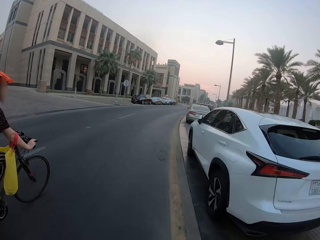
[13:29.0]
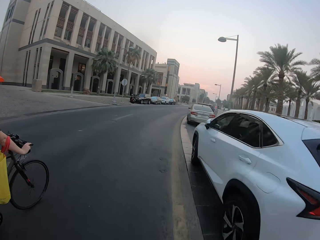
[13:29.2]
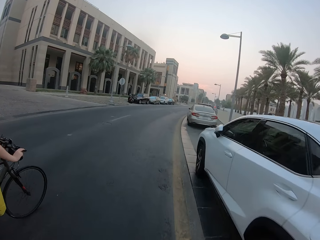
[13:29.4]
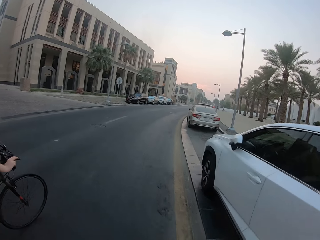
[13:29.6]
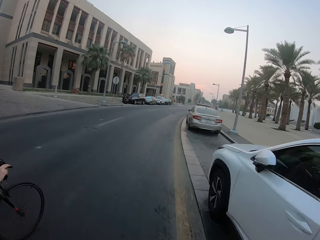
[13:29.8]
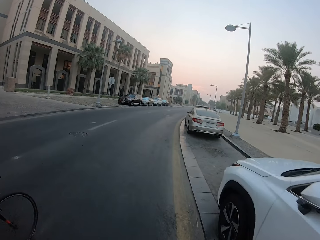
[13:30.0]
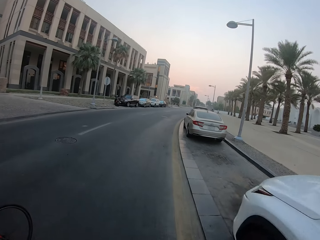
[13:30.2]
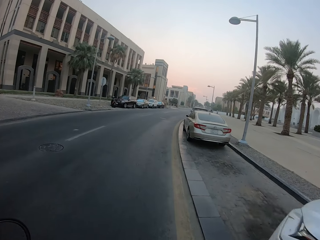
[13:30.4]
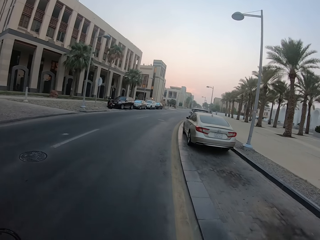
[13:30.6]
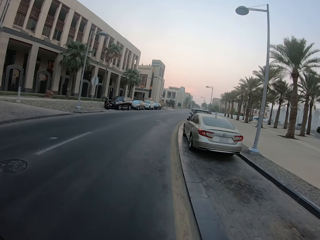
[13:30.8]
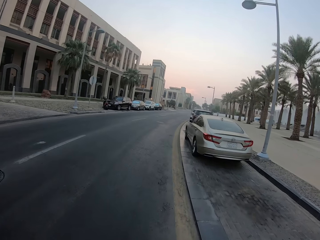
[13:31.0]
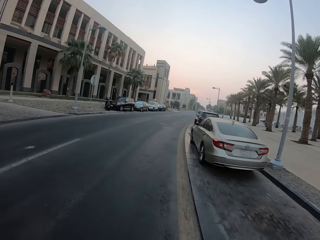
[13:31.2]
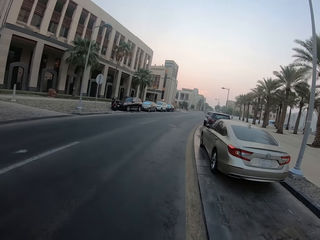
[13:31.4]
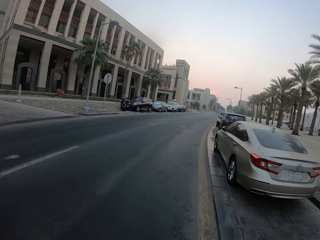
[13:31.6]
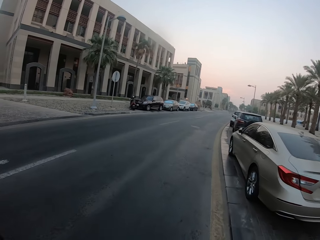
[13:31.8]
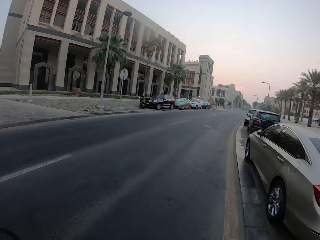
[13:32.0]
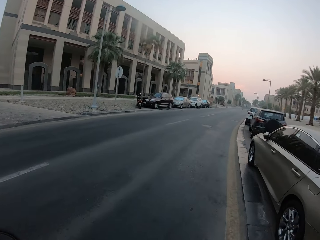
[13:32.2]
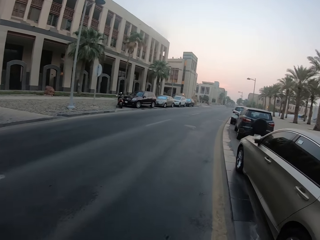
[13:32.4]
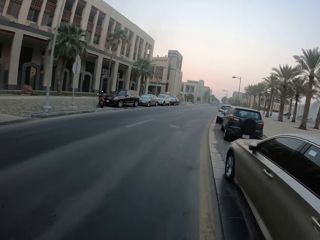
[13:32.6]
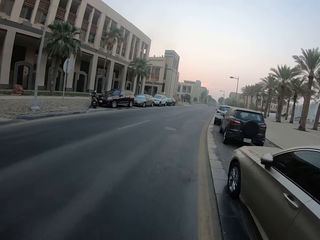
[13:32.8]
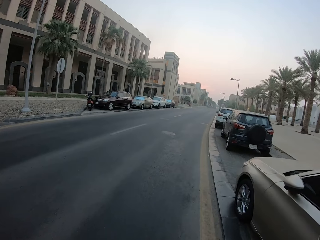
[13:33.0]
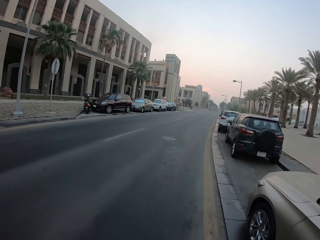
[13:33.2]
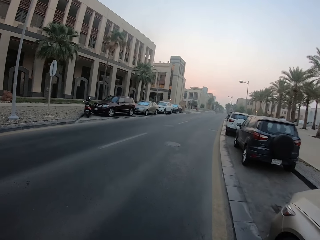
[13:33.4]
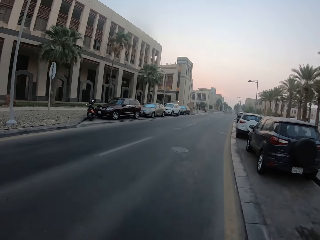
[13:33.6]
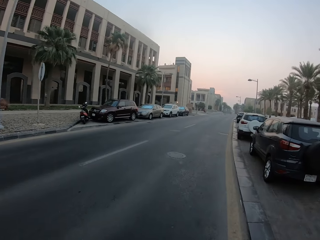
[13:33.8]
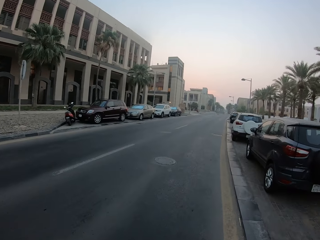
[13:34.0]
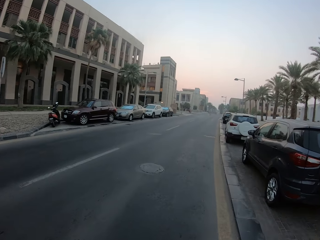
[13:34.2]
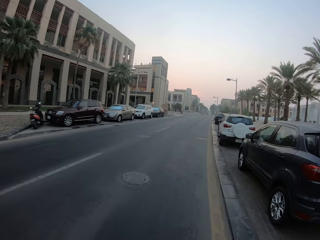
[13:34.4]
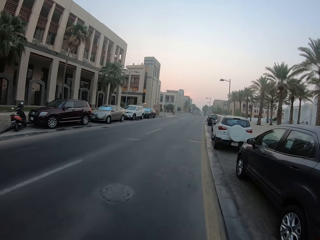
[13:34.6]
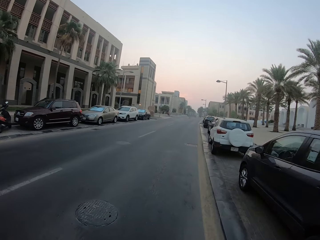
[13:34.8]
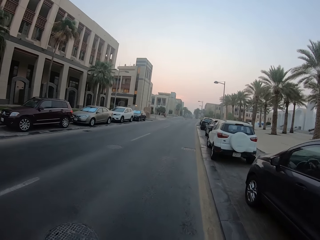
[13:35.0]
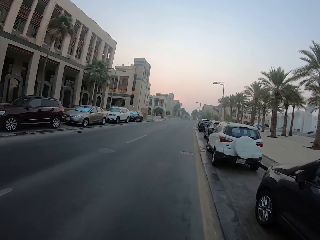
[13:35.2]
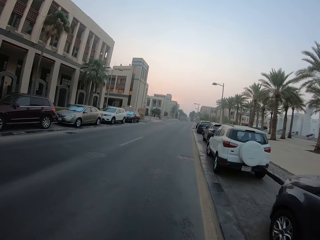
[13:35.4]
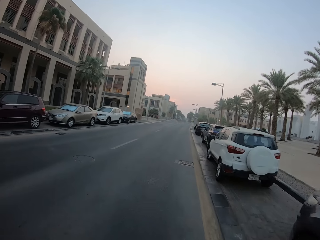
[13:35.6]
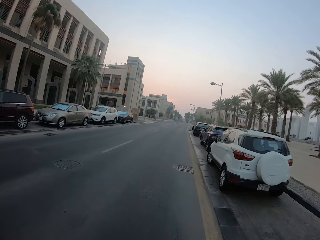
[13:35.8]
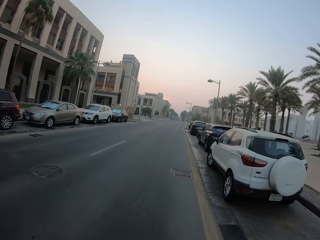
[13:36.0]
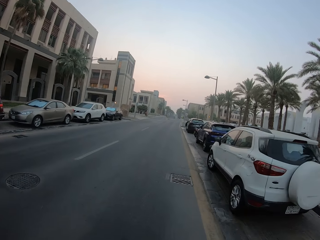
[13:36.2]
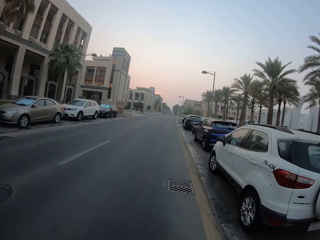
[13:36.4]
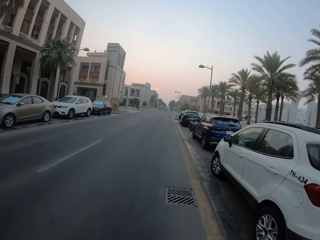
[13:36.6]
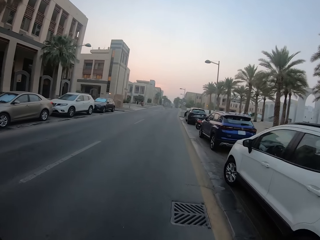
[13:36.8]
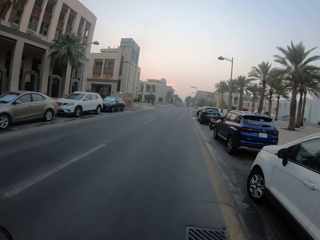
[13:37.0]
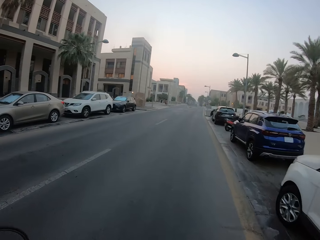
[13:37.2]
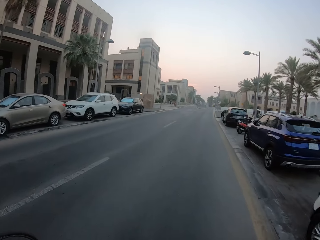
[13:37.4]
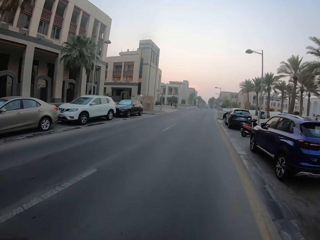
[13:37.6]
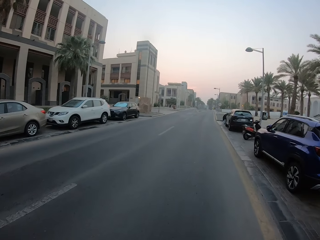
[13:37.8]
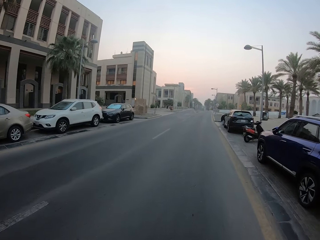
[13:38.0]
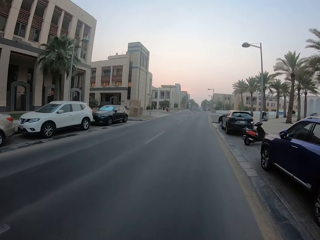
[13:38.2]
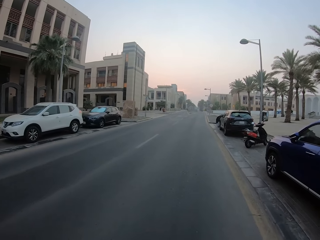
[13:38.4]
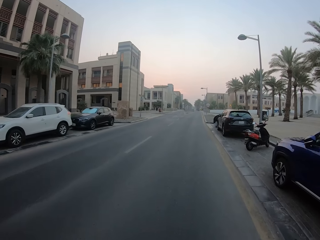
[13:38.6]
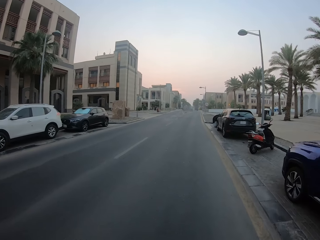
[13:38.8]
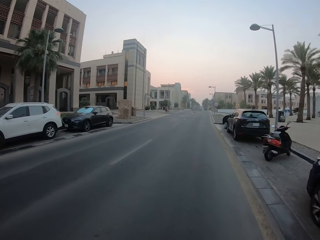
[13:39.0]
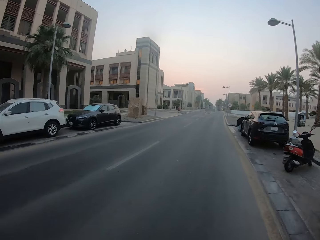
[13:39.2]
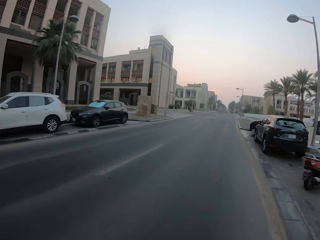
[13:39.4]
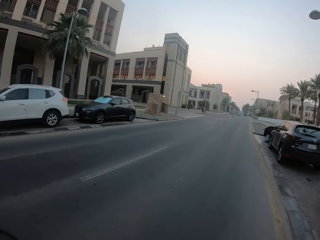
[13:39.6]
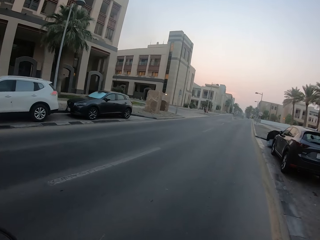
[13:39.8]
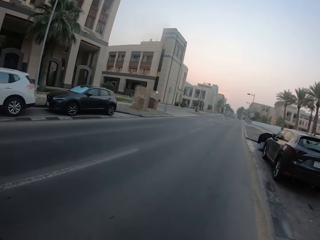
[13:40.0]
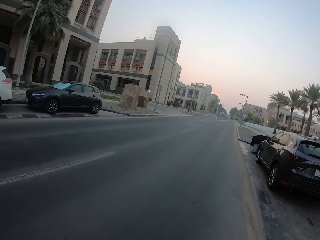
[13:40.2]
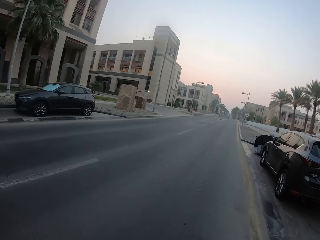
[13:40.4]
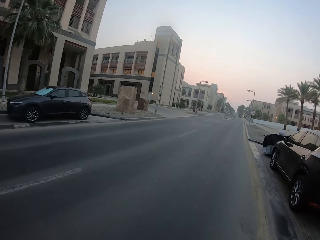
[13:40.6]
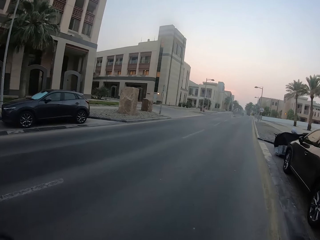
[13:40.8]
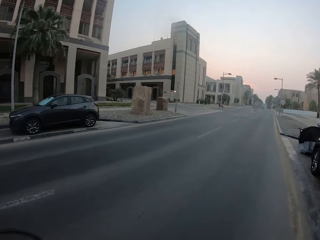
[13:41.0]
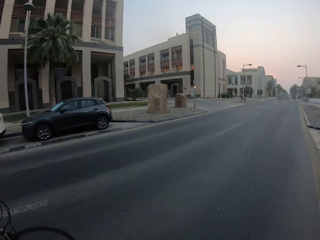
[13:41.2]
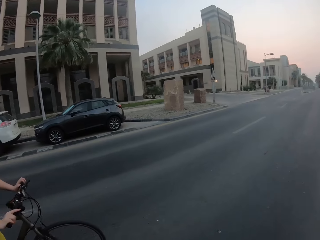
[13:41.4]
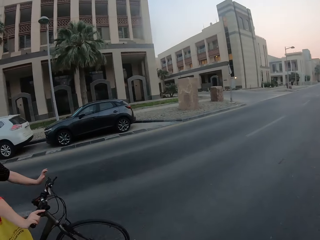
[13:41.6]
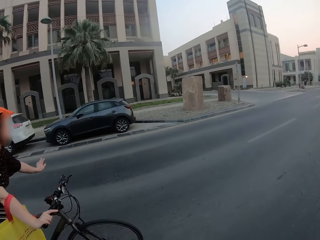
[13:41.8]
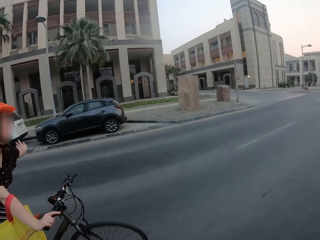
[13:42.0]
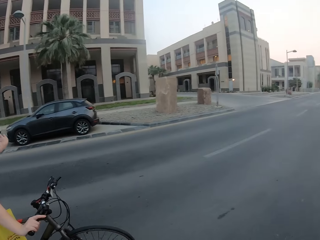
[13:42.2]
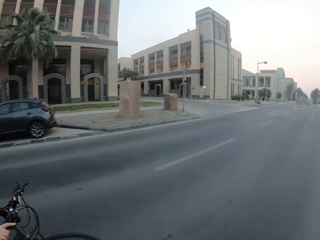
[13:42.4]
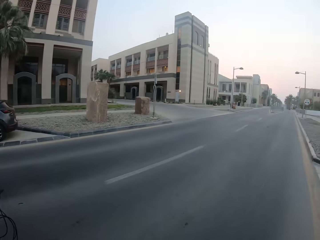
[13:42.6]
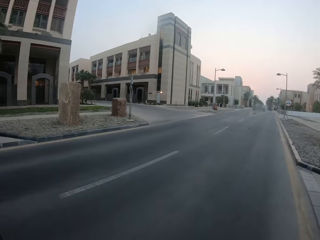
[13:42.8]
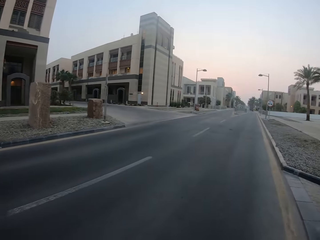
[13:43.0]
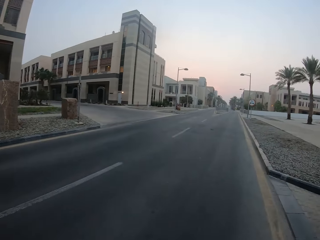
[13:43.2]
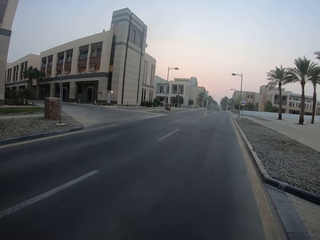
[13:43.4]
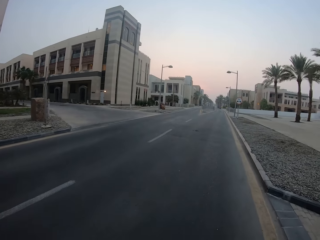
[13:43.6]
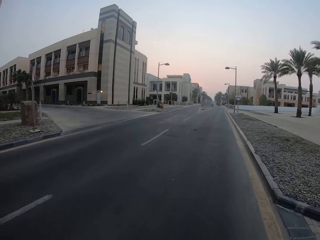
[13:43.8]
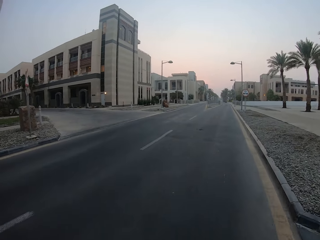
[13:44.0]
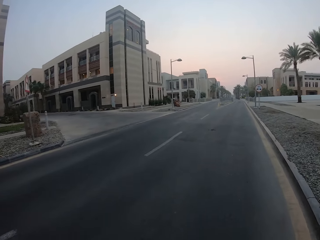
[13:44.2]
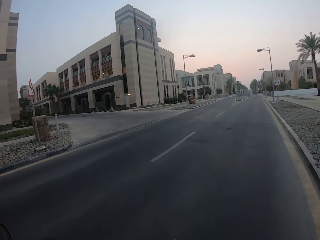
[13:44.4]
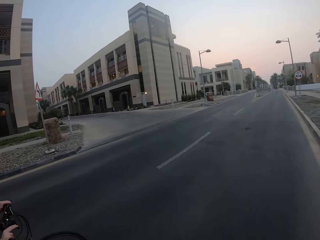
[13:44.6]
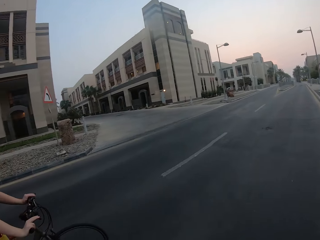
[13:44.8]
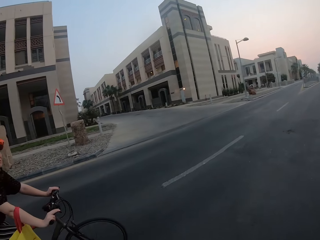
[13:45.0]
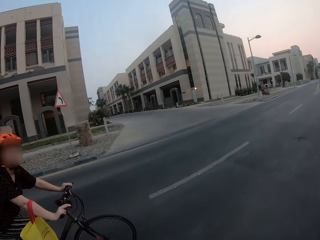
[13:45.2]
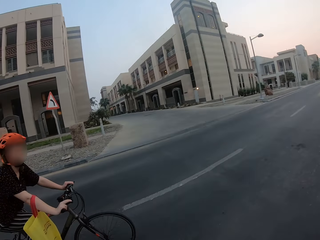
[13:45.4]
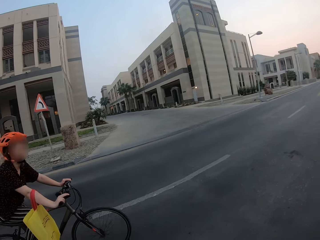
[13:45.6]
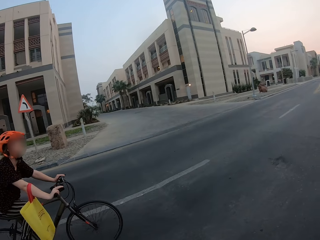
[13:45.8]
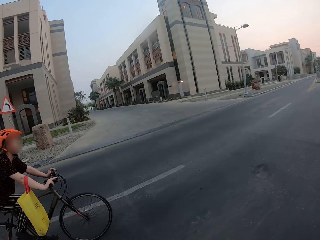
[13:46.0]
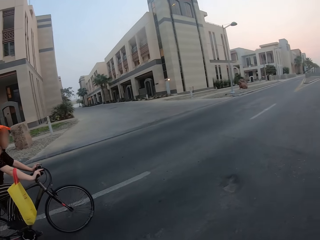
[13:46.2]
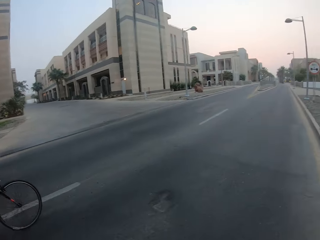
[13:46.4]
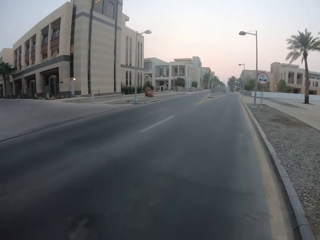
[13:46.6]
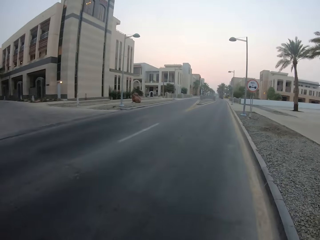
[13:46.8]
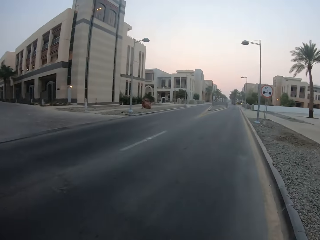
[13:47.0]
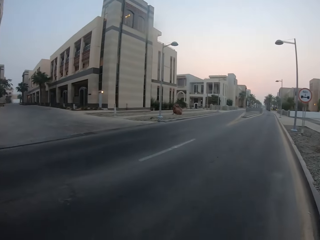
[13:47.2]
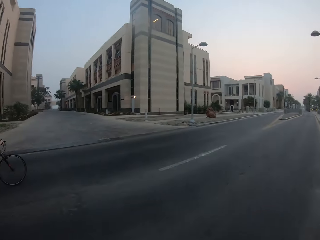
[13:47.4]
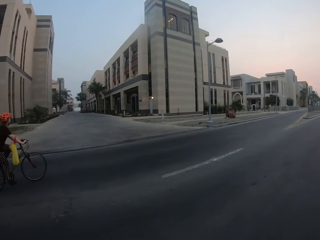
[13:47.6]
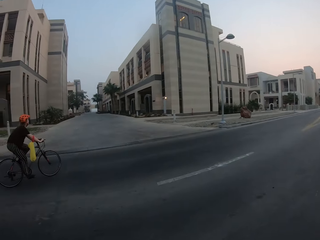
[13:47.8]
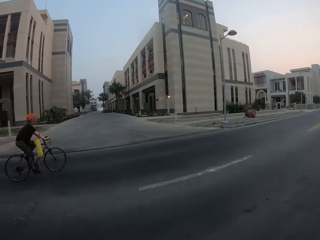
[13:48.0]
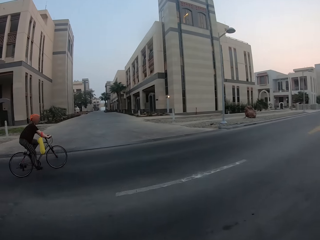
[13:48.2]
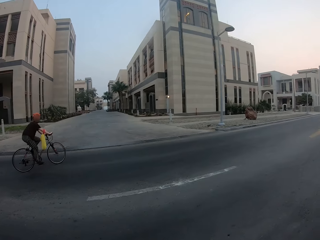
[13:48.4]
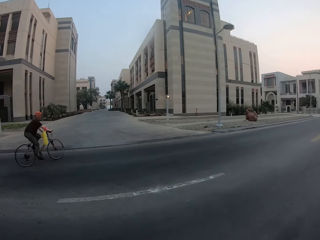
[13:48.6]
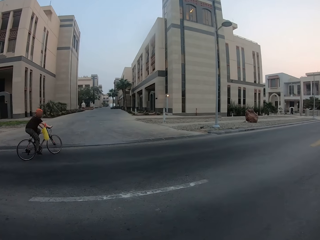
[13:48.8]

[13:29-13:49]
The camera wearer cycles on the road. A woman moves hands. The camera wearer cycles on the road.

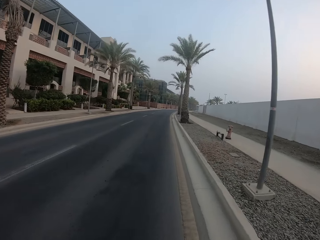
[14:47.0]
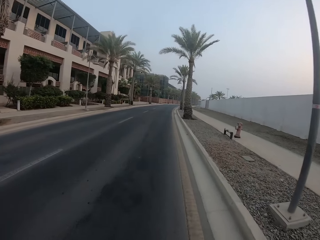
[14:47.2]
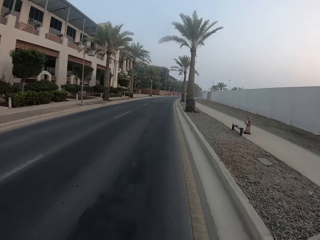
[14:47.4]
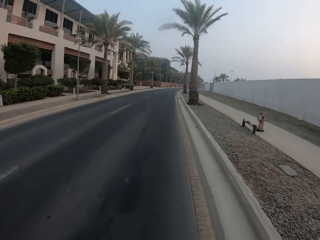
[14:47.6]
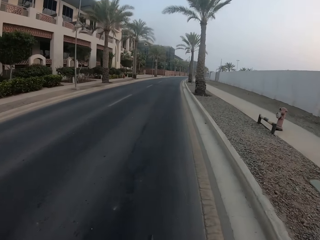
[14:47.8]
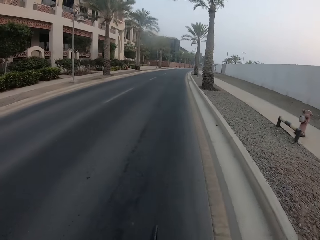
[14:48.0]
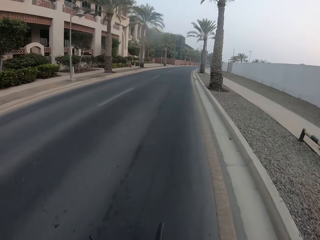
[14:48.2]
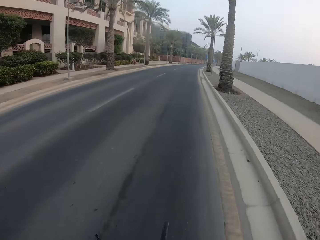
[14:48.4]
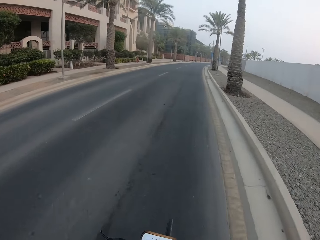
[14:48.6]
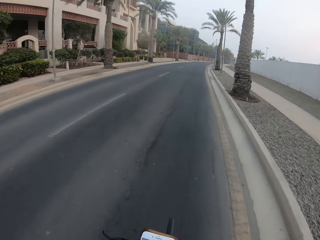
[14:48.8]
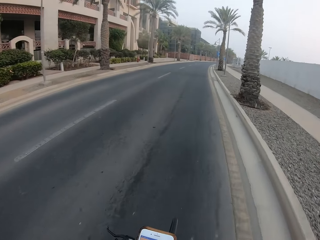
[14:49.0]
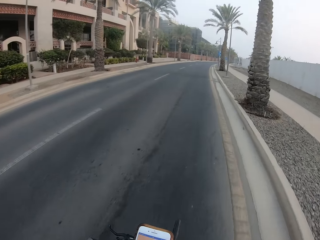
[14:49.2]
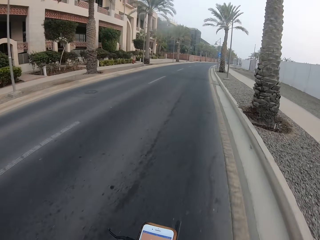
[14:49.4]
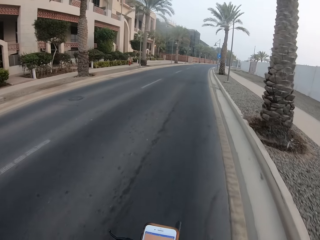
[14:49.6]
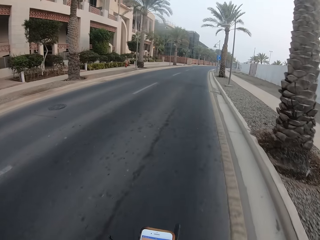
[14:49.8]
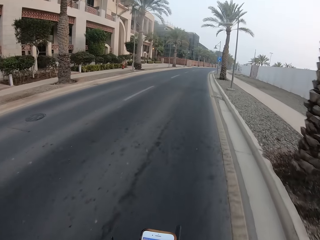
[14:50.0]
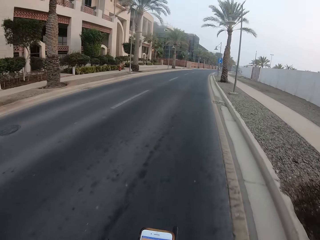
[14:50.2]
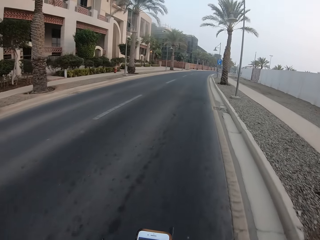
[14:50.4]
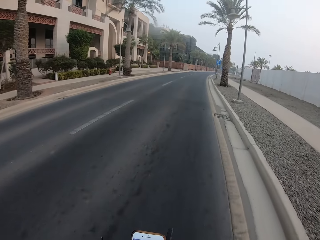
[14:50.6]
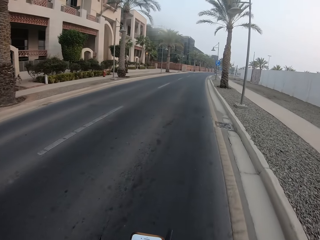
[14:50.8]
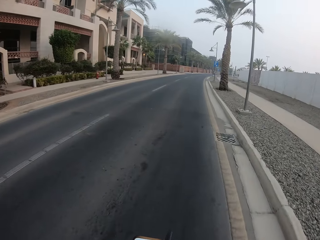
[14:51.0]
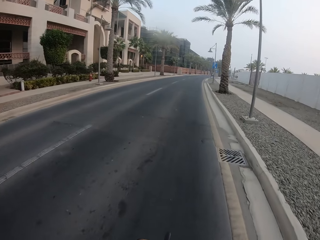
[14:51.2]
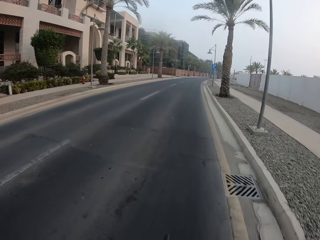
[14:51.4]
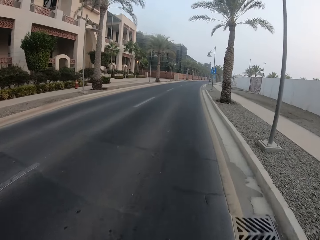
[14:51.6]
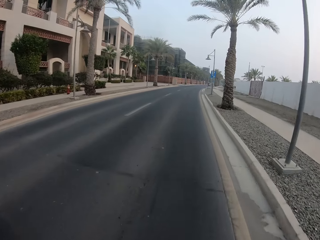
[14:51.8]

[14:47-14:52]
The camera wearer holds the phone.
